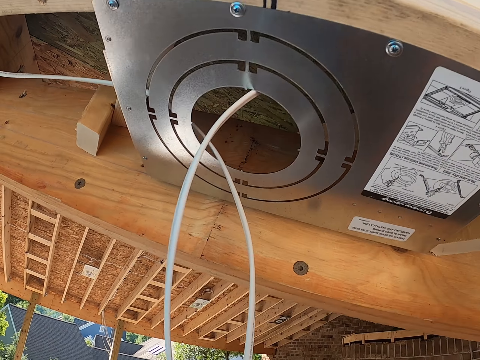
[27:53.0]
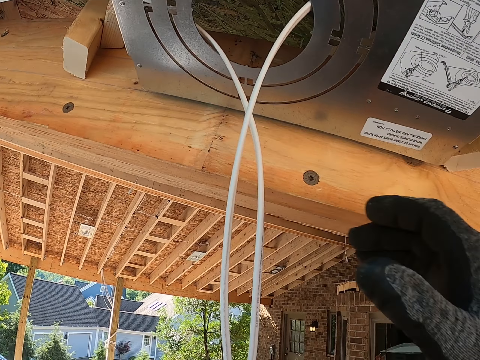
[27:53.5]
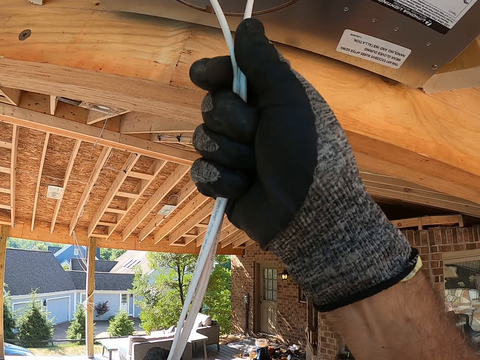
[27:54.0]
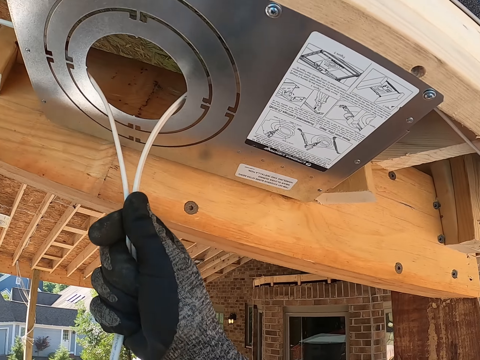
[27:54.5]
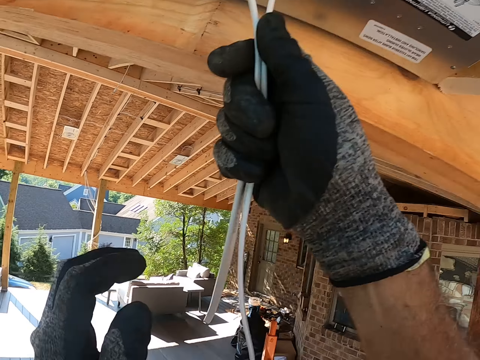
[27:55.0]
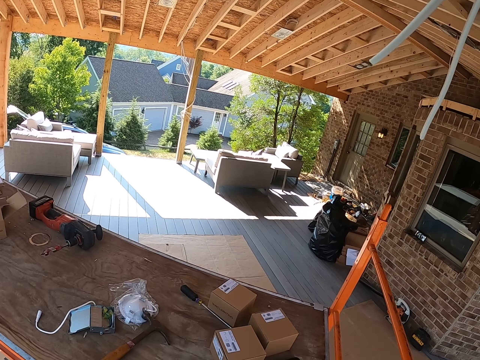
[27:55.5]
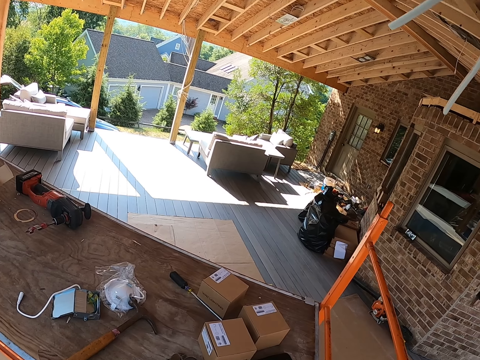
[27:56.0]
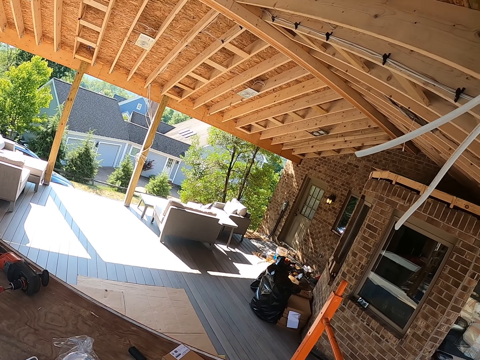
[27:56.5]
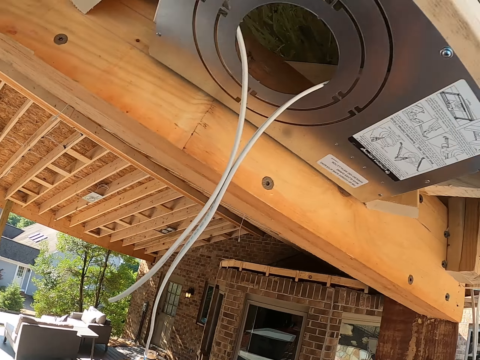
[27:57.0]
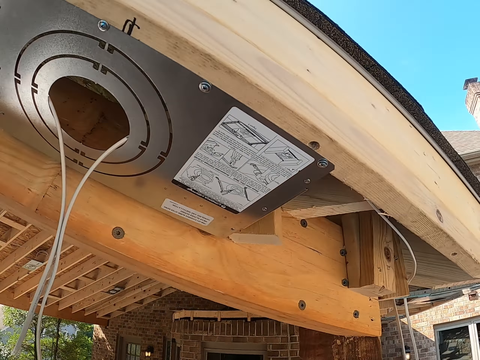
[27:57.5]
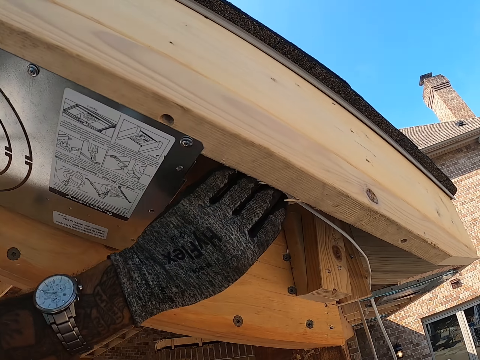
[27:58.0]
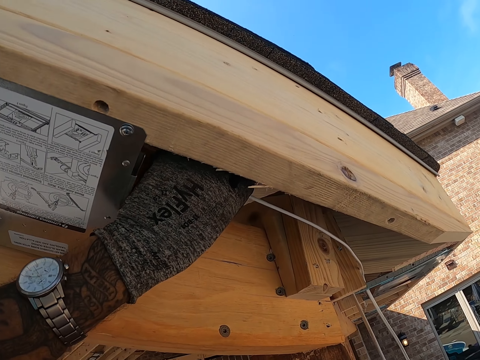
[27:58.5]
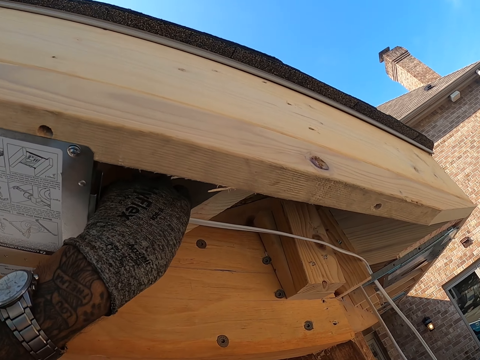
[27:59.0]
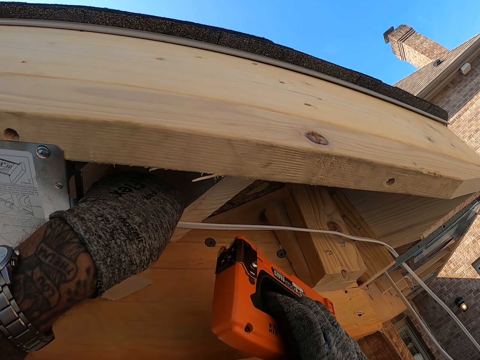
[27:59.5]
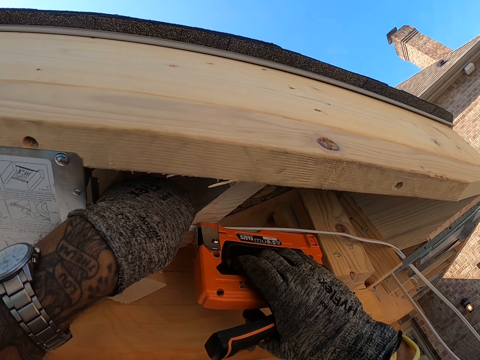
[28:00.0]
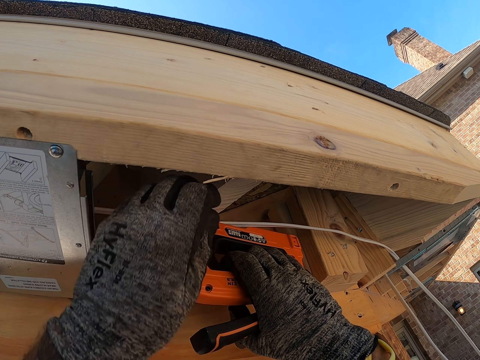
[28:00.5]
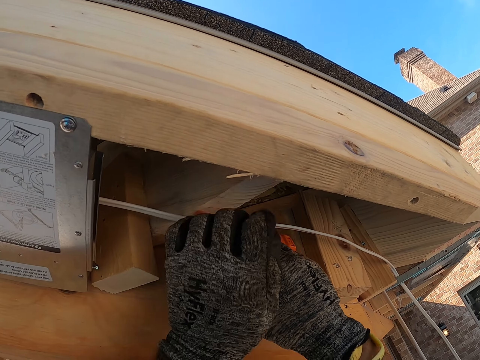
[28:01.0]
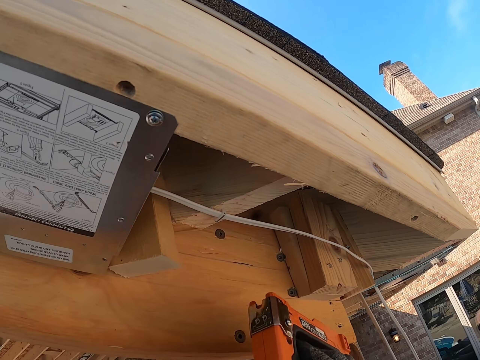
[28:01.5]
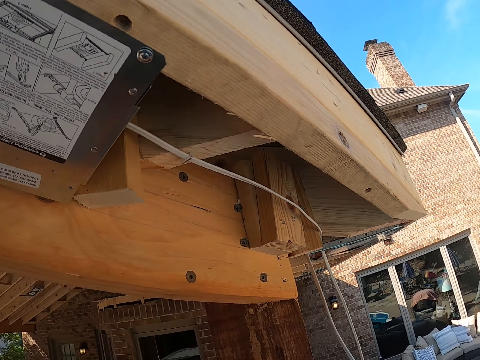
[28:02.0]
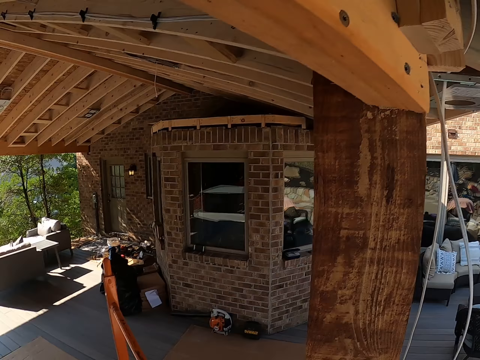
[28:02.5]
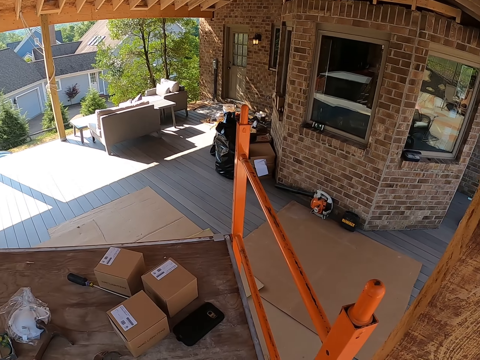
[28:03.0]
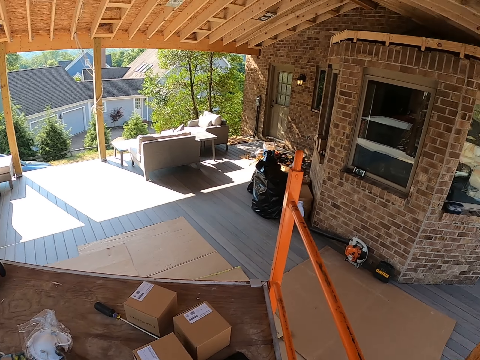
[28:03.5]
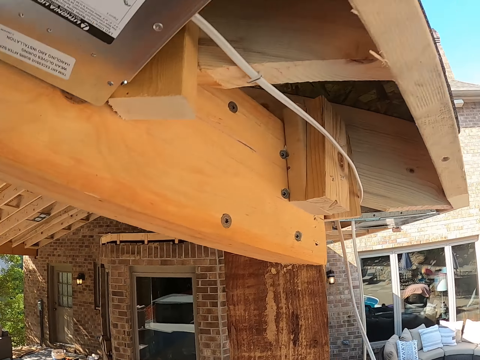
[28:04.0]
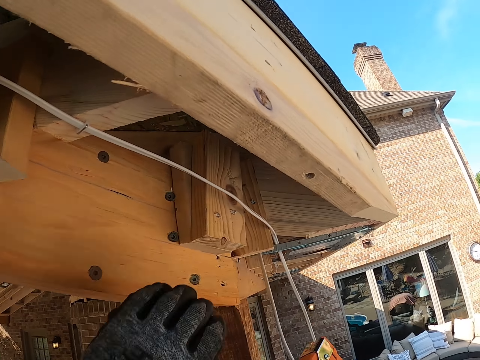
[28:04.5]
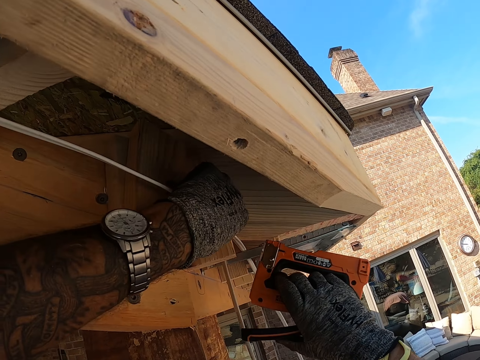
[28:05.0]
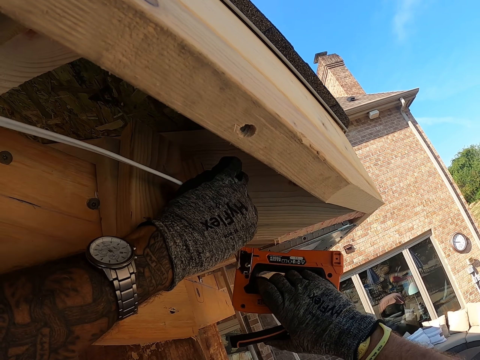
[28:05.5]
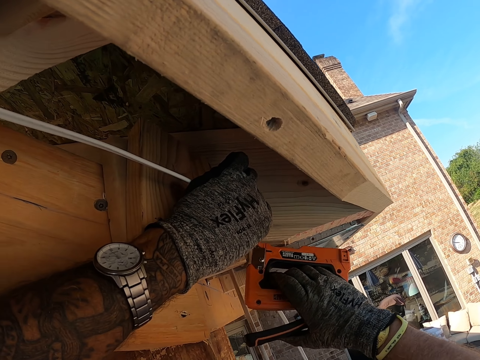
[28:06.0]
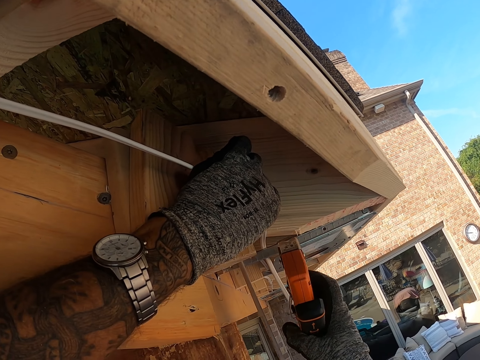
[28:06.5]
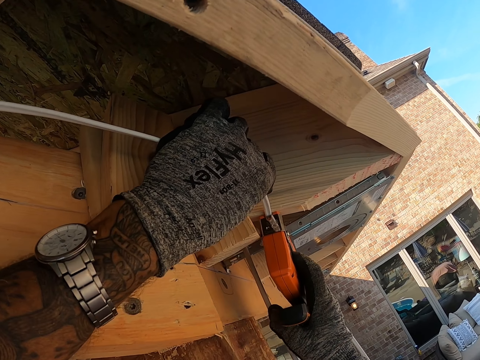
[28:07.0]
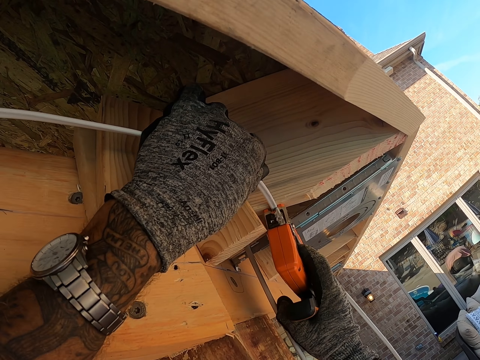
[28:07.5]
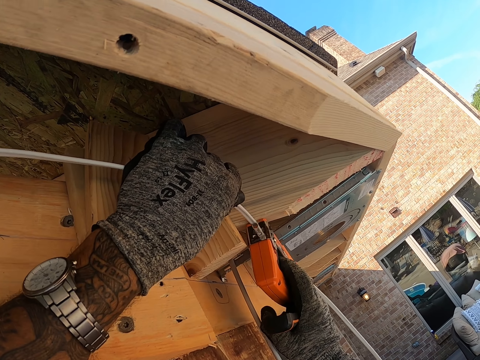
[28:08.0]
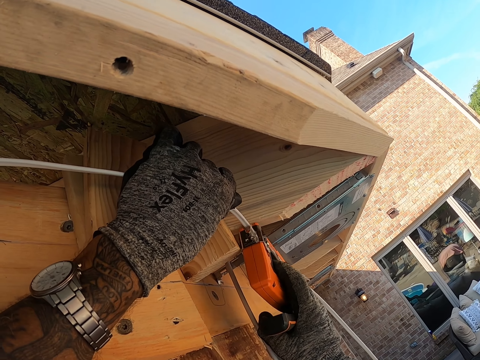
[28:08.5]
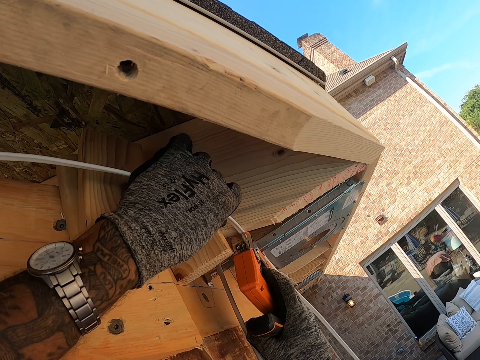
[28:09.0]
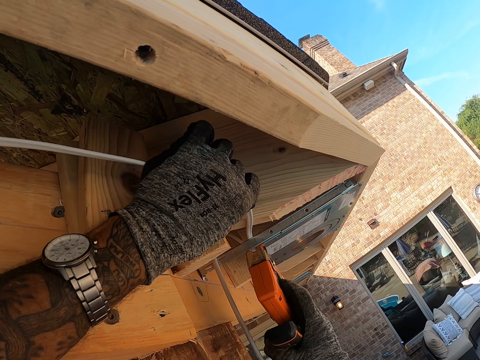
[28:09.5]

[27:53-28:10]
The camera wearer pulls cables. They adjust the cable. They pin the cable with a nail gun. They look around. They staple the cable.

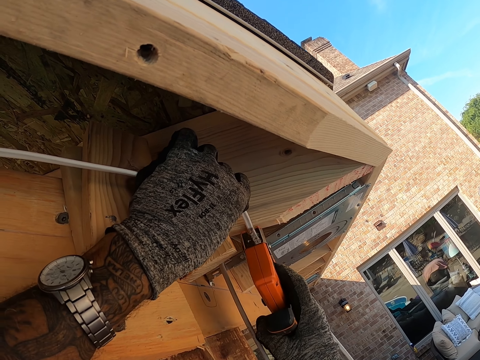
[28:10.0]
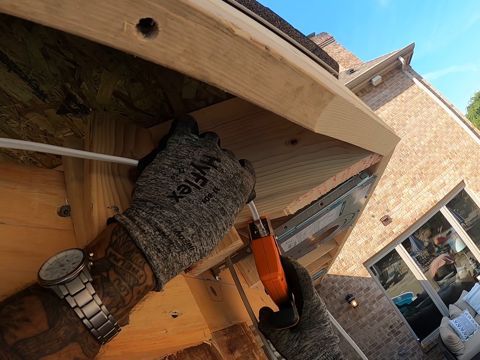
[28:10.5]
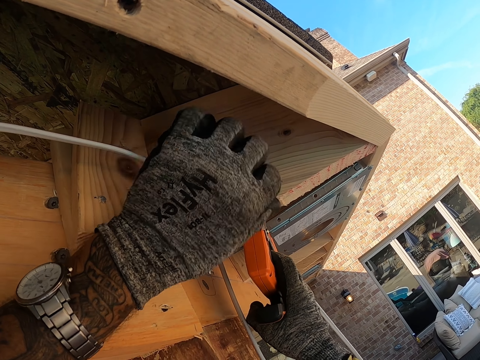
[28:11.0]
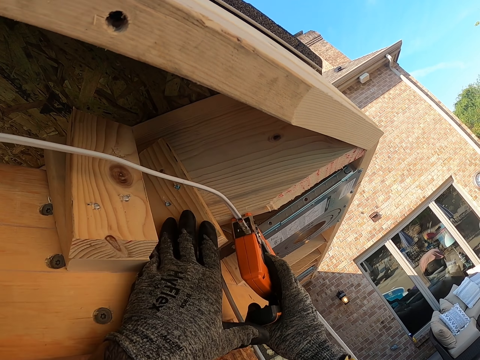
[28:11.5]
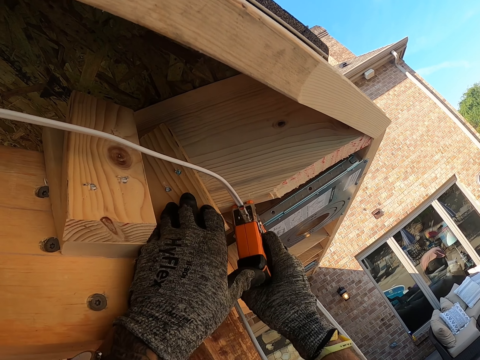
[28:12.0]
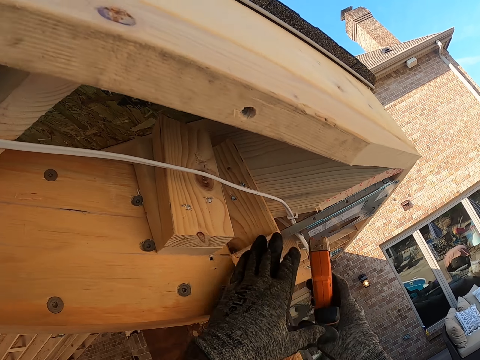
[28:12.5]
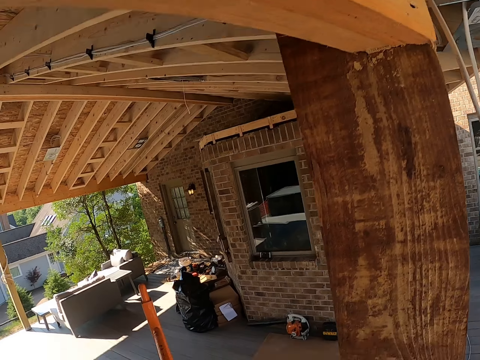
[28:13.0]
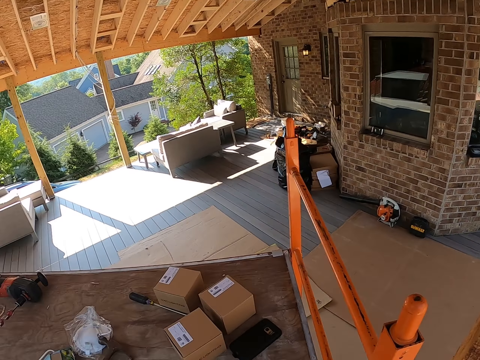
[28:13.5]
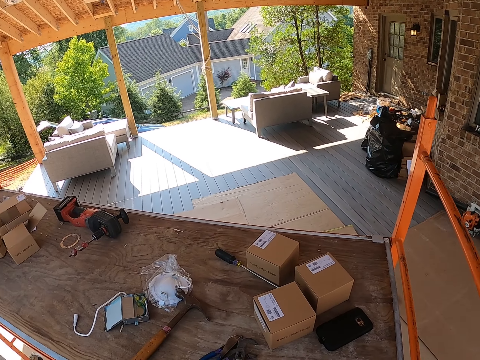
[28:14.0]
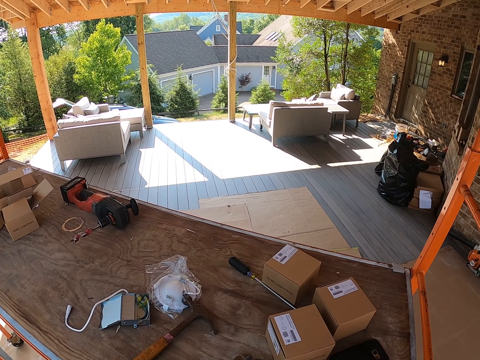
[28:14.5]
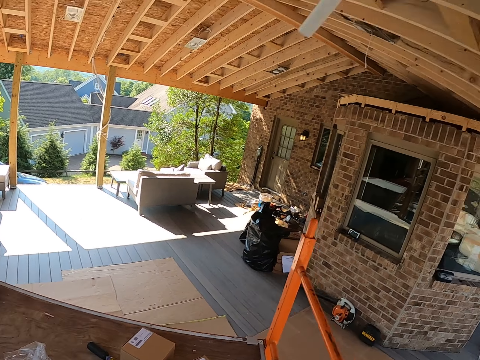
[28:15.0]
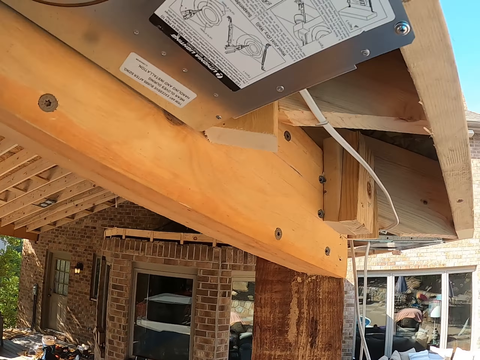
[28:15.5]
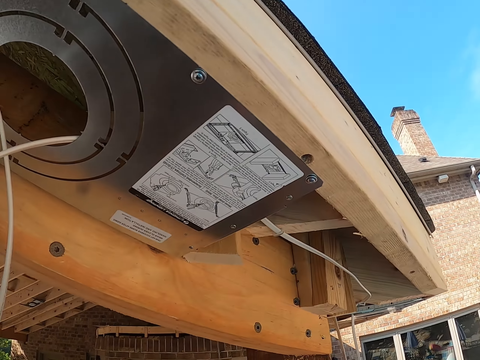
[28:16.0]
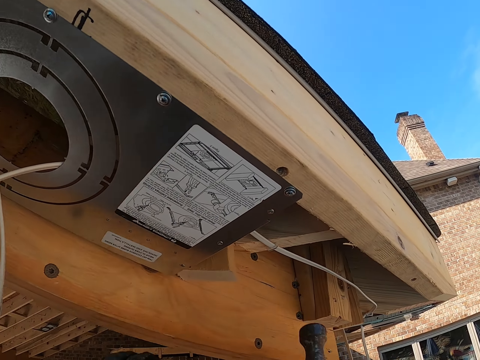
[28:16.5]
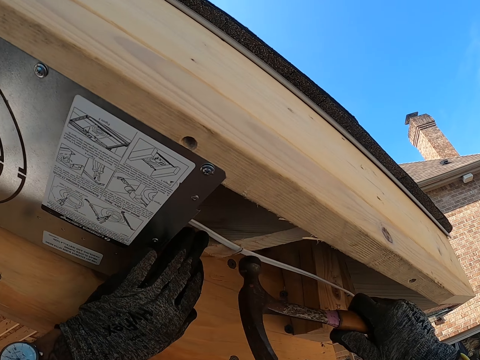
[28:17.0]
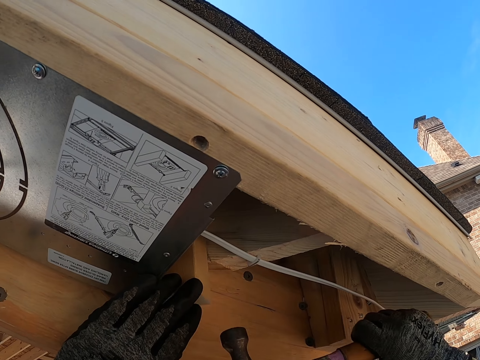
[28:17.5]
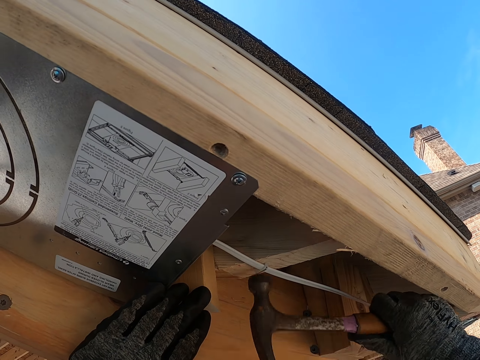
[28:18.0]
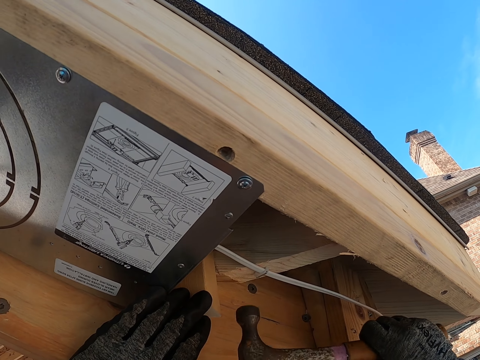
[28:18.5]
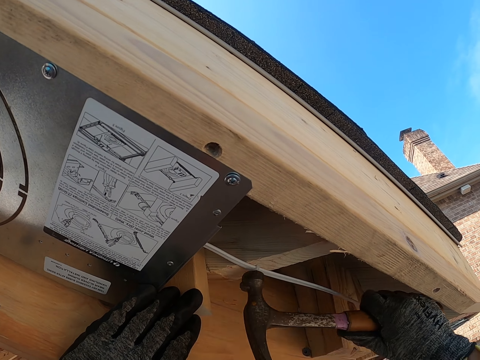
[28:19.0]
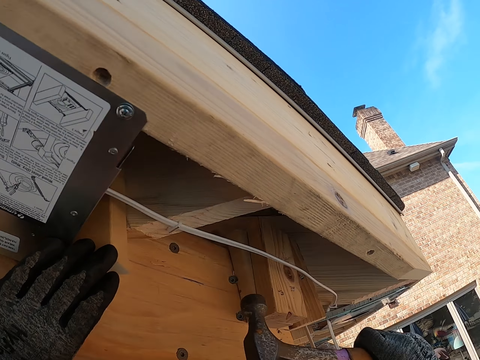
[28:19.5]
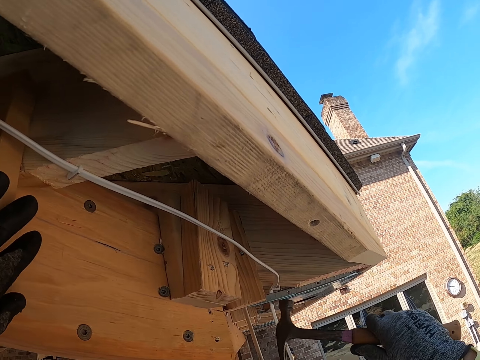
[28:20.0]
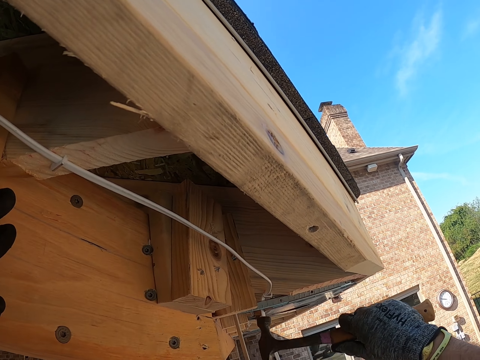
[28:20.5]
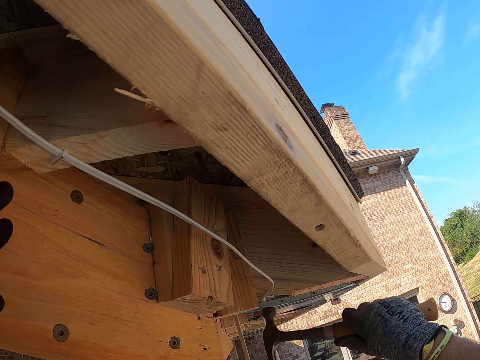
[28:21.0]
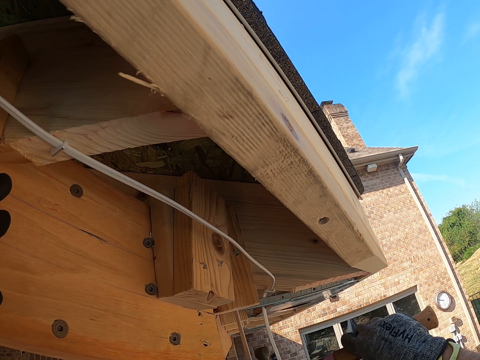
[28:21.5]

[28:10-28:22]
The camera wearer looks around. They hit the cable with a hammer.
